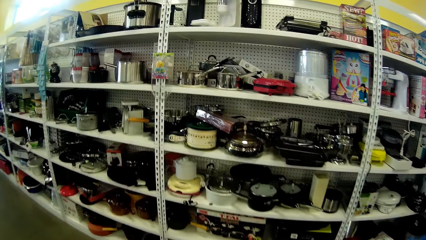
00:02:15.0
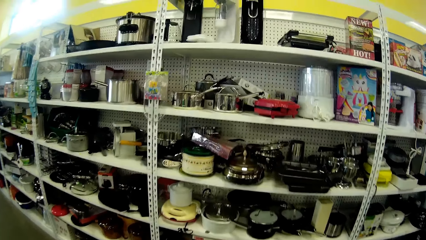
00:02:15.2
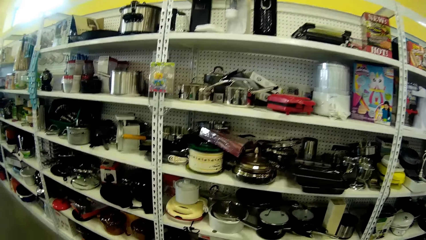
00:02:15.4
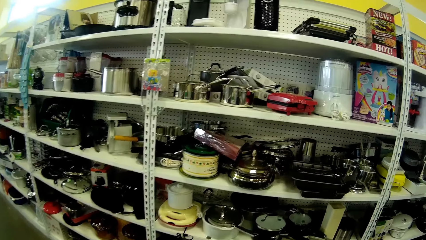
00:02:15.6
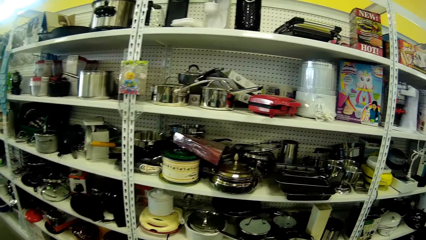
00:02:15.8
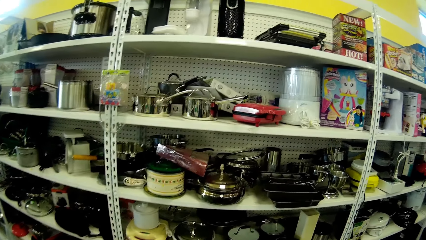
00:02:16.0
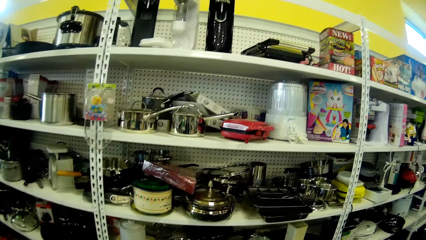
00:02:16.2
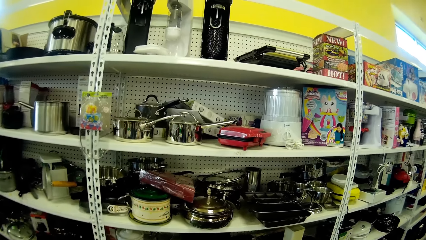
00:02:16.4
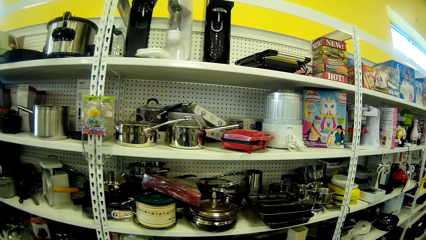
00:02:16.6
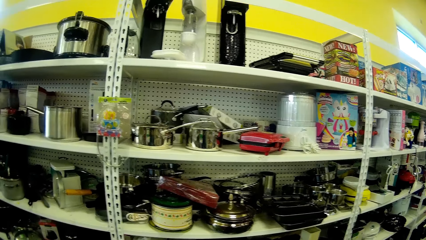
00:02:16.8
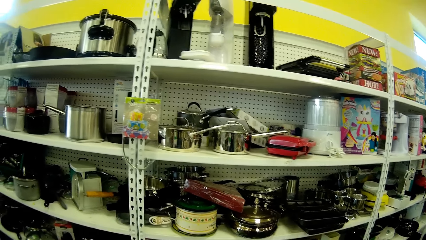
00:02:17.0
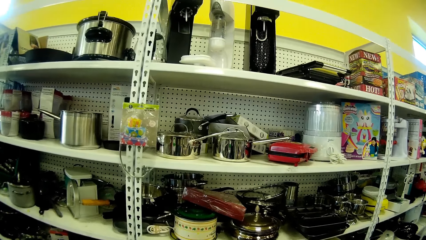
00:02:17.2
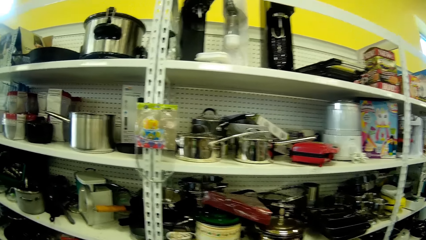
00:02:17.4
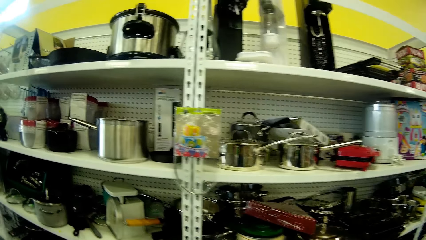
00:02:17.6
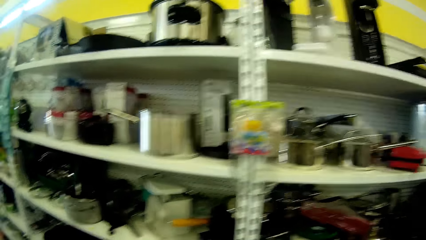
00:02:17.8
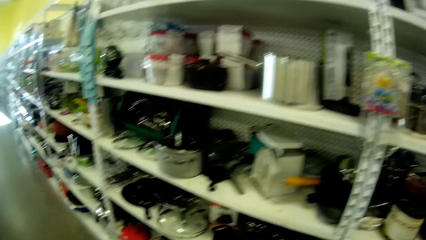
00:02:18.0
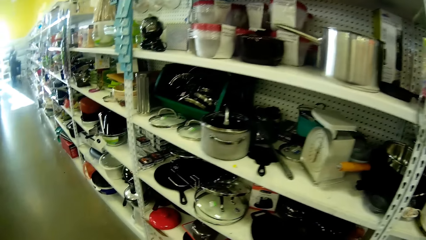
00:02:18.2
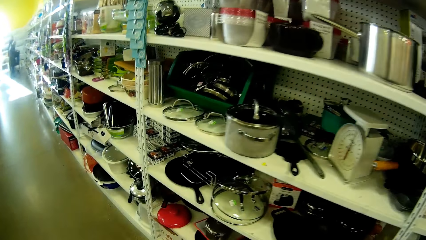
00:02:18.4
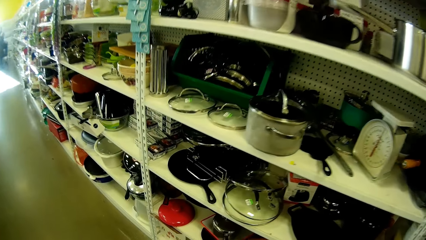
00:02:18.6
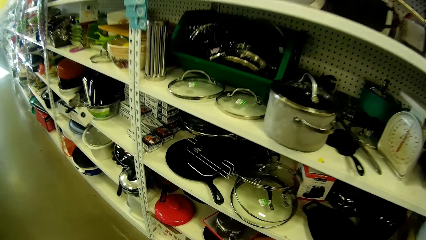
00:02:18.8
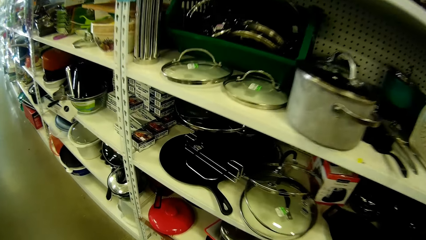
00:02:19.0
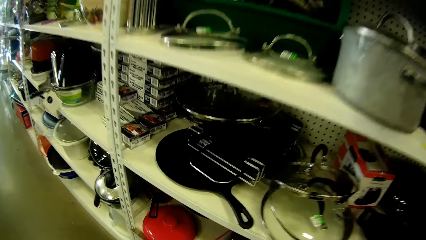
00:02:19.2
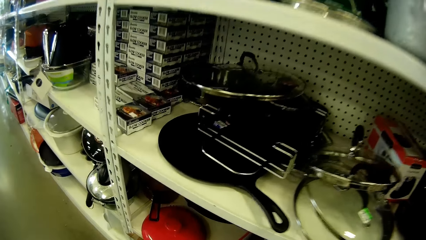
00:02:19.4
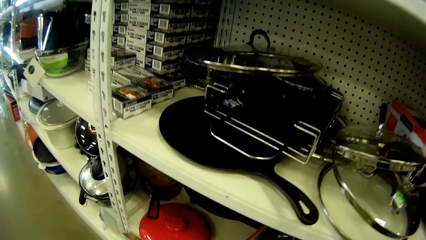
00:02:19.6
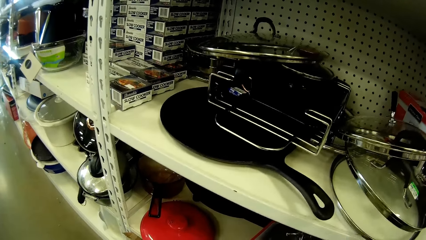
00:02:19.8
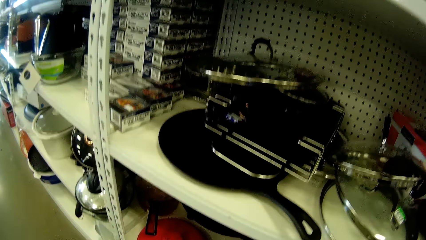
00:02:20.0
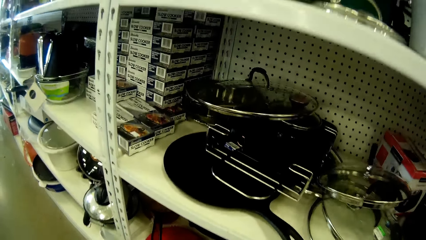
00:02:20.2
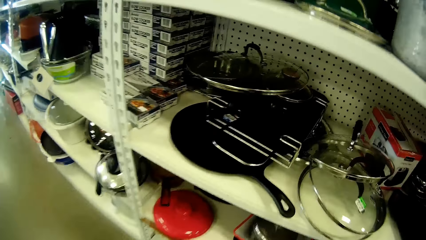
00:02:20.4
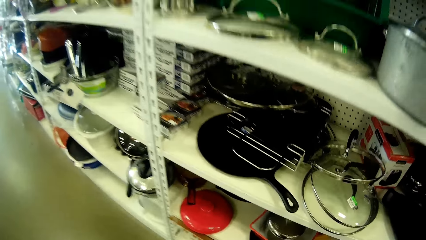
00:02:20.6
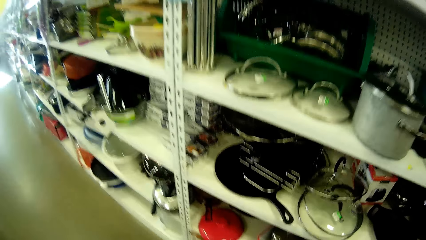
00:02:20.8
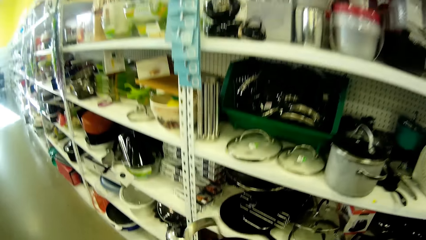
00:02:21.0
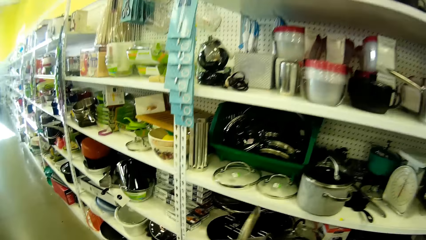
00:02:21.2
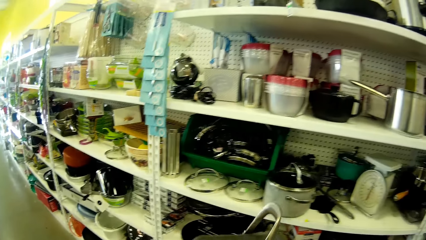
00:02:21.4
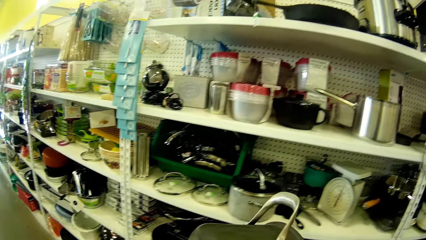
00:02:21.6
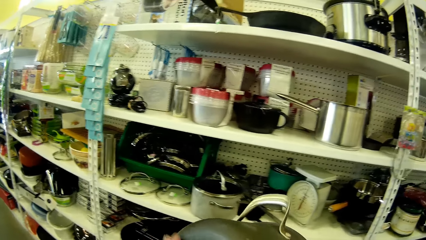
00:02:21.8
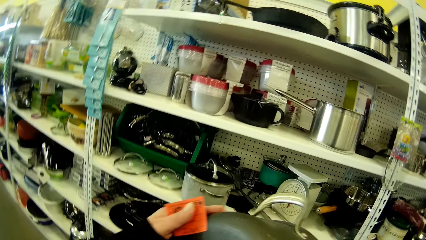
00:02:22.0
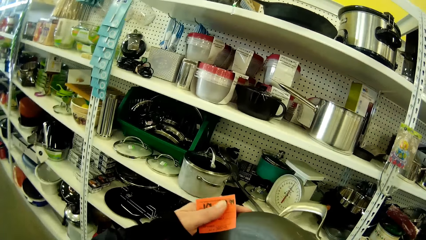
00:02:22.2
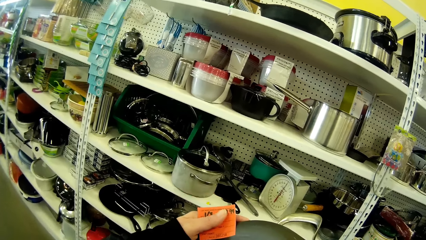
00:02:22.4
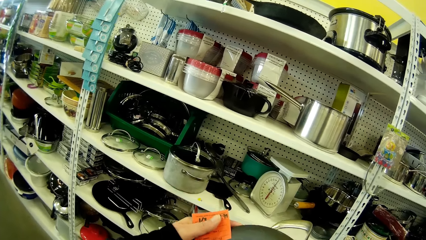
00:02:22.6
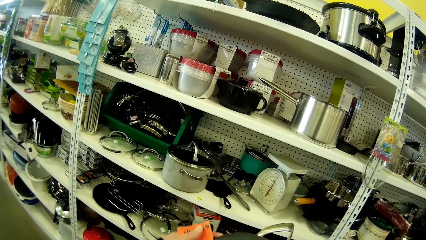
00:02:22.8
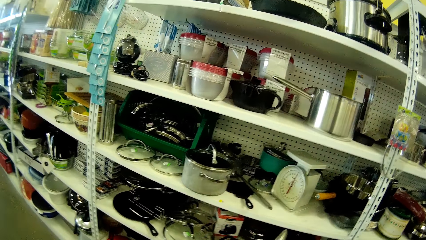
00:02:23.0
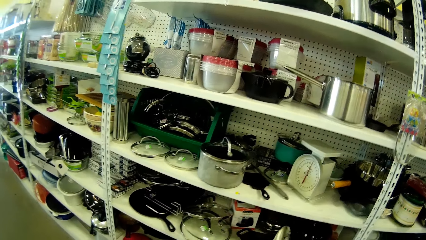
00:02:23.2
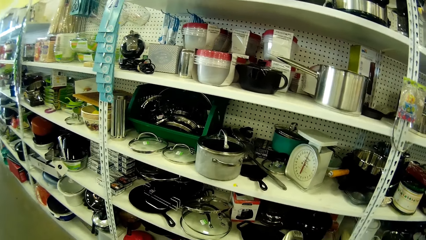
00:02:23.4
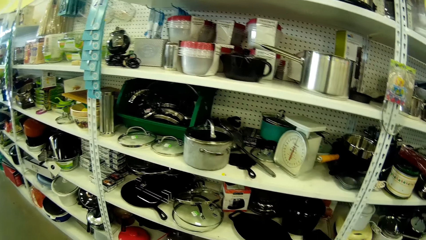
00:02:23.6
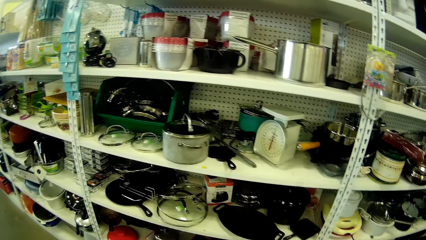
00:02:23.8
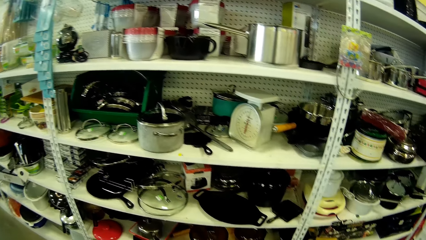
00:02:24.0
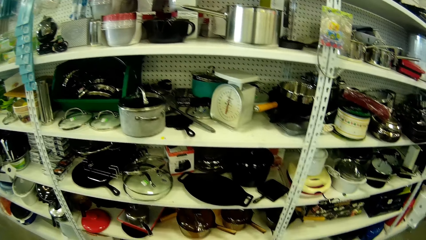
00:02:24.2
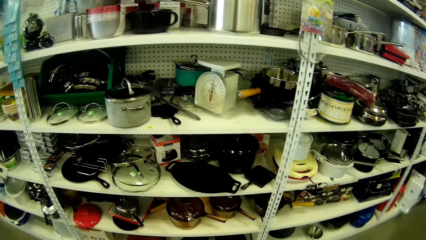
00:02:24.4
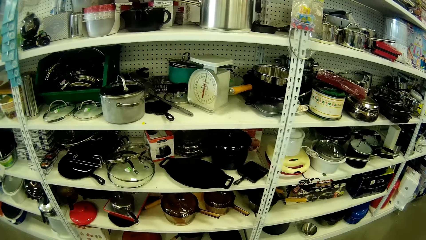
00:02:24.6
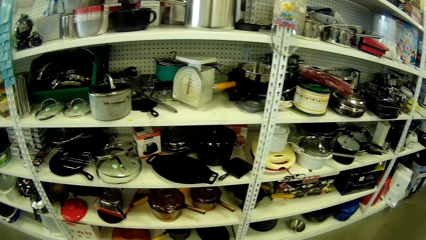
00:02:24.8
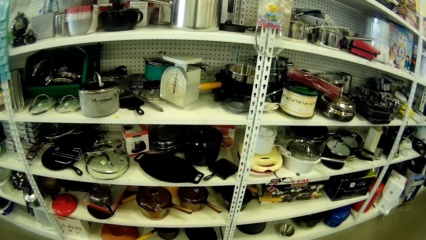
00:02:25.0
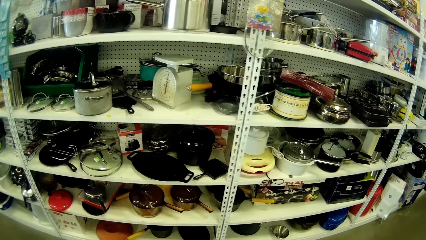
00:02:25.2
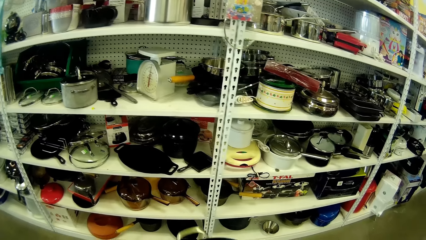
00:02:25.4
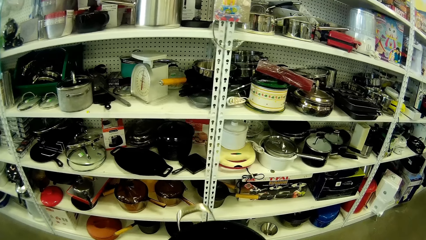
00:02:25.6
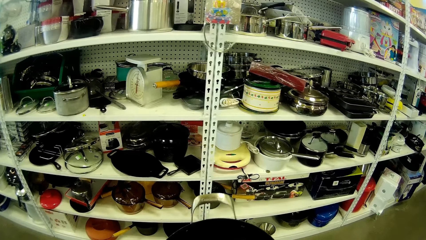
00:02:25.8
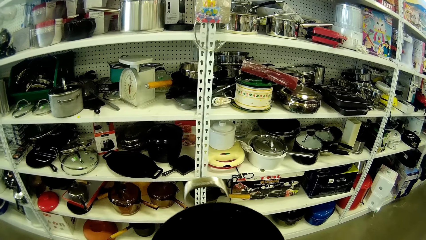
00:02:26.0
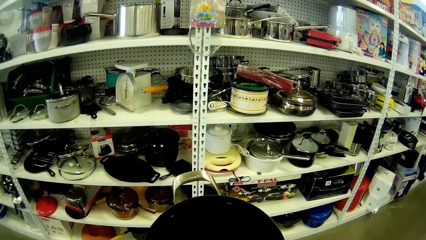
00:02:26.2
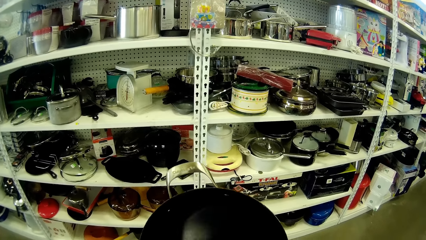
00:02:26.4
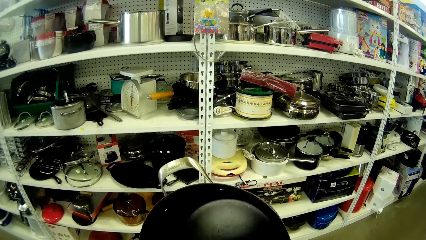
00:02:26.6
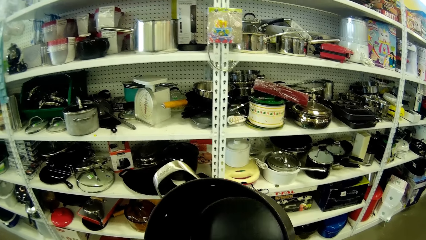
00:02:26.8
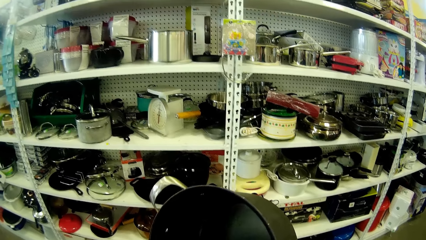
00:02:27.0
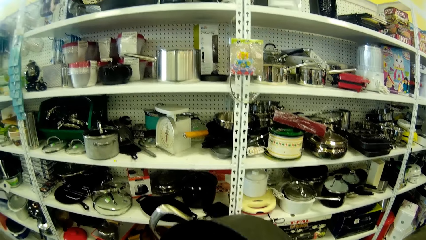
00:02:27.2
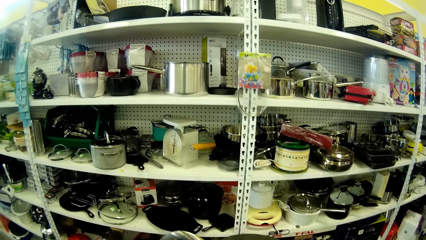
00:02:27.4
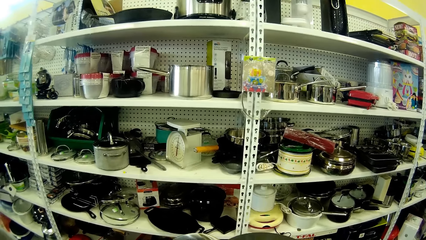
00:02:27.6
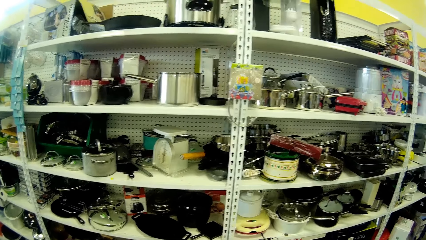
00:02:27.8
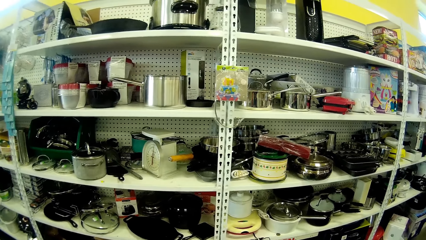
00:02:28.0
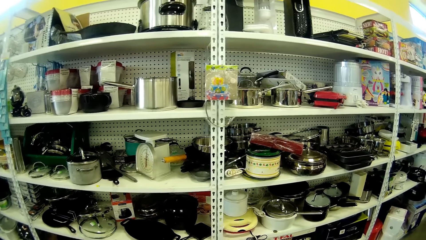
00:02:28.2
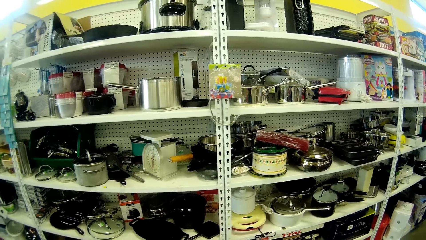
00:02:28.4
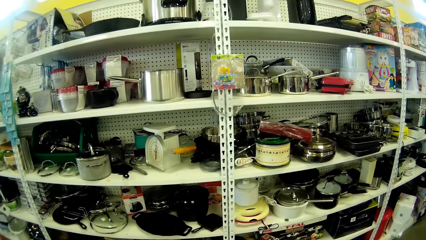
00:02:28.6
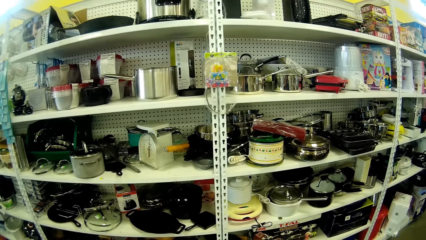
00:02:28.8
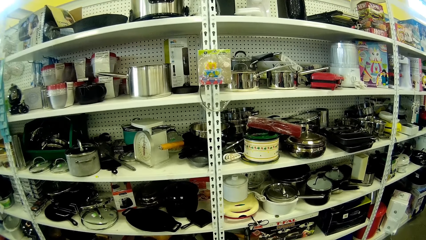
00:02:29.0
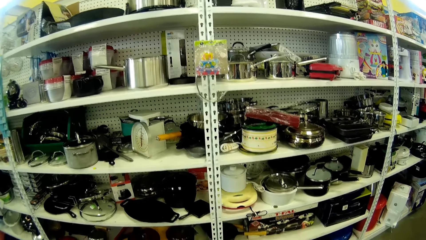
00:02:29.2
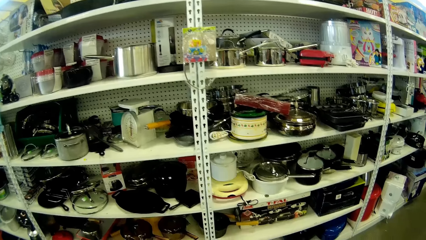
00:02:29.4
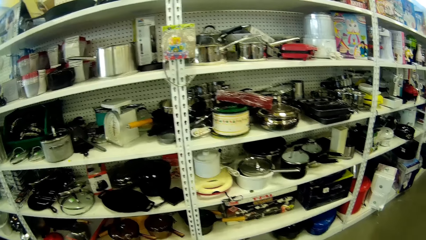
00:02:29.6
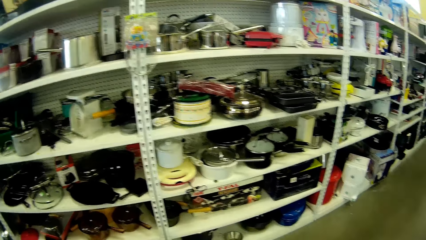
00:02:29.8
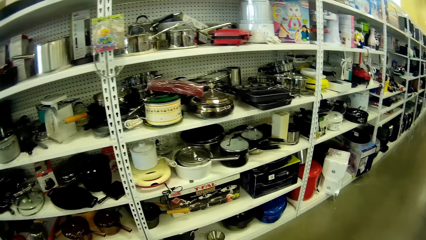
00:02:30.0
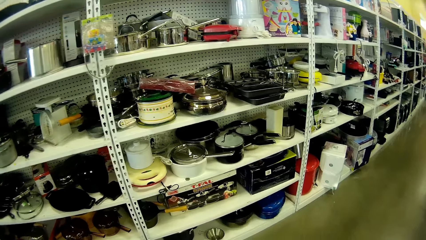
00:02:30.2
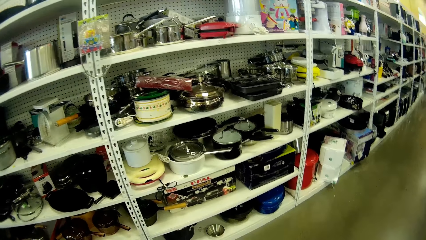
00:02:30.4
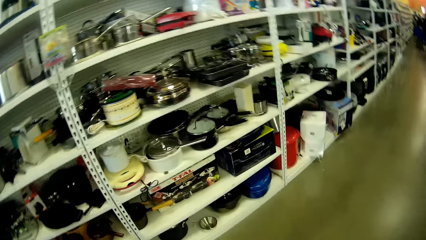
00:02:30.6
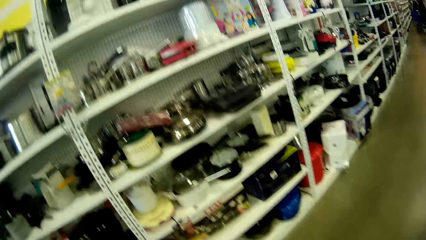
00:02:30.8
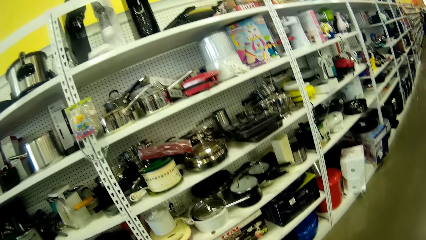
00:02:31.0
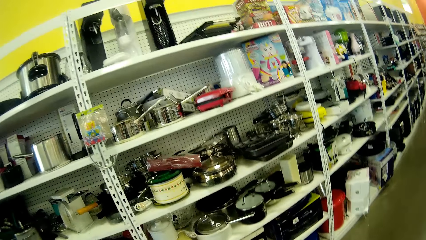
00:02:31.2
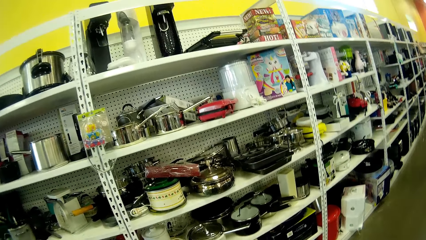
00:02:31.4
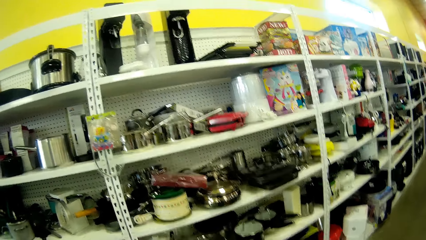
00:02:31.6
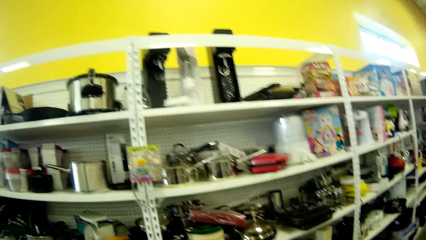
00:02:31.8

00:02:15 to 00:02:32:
The camera wearer stops by the cooking pots. They pick up a cooking pot. They look at the cooking pot.
